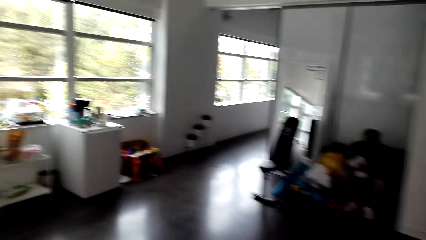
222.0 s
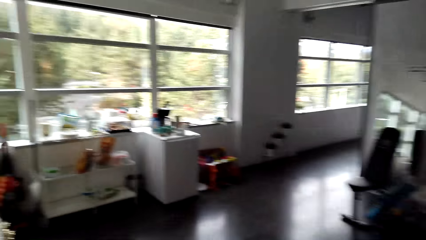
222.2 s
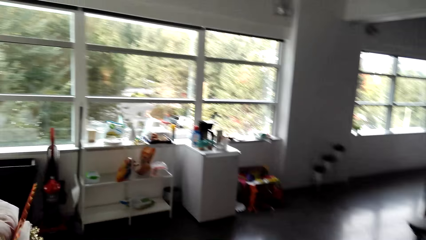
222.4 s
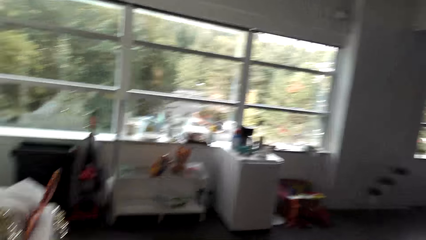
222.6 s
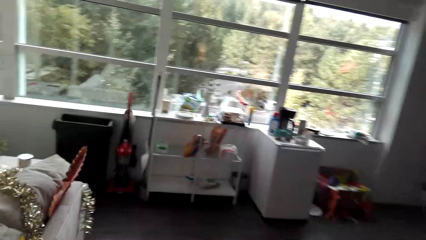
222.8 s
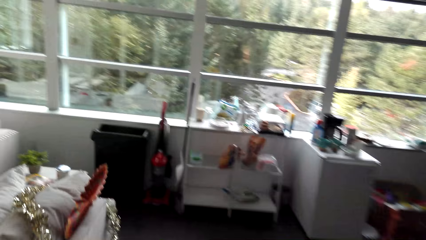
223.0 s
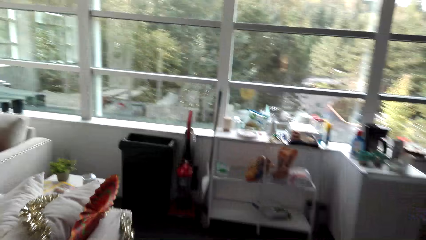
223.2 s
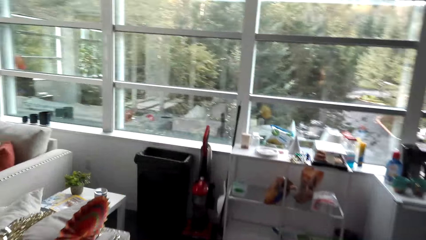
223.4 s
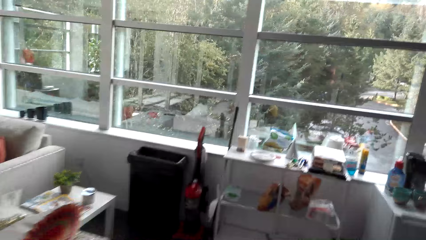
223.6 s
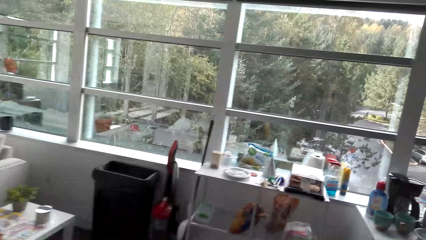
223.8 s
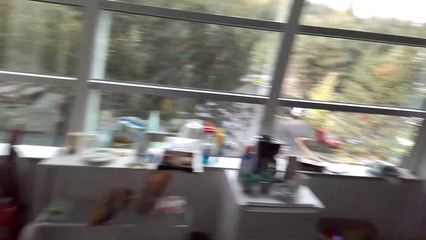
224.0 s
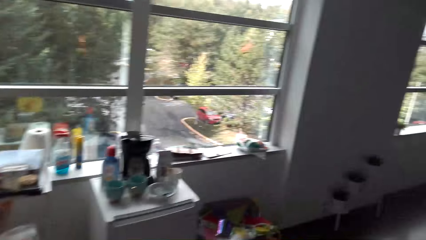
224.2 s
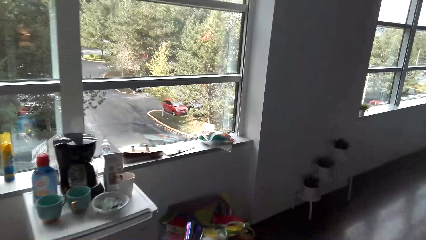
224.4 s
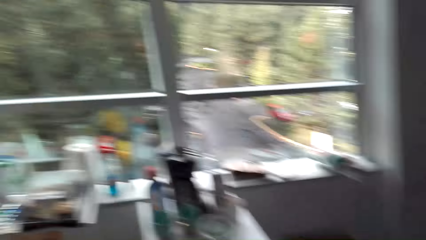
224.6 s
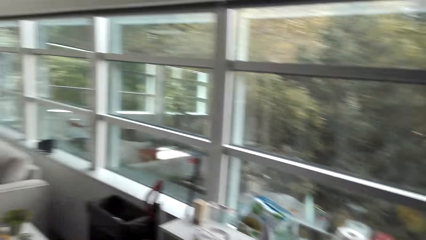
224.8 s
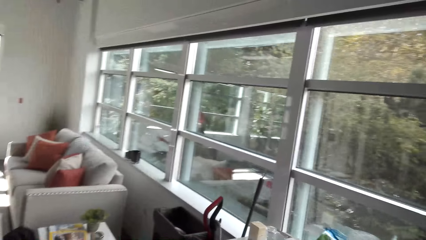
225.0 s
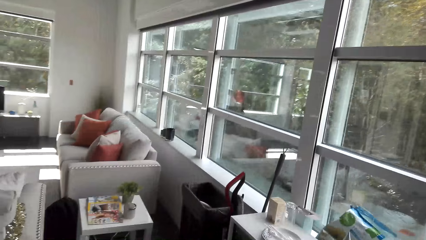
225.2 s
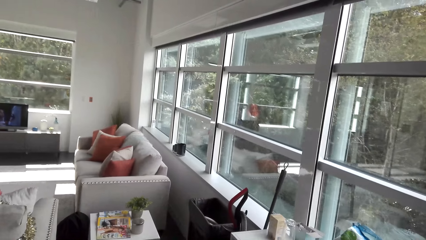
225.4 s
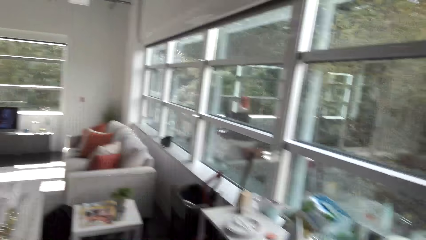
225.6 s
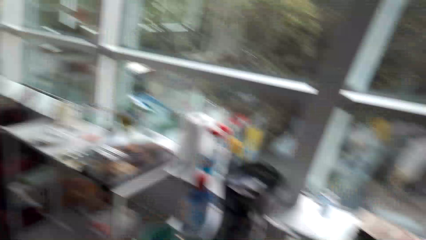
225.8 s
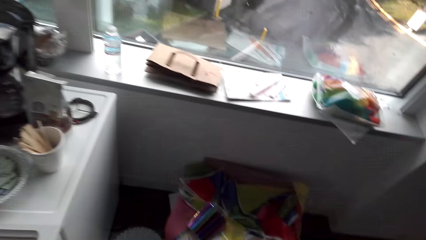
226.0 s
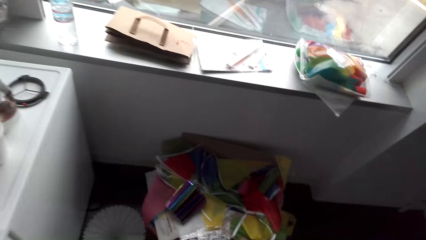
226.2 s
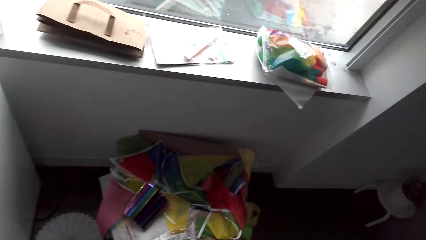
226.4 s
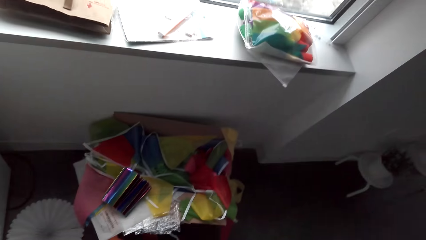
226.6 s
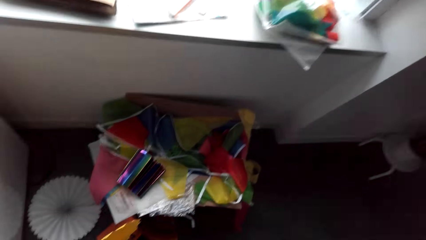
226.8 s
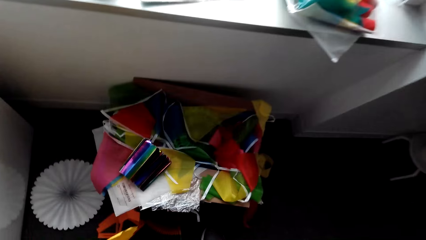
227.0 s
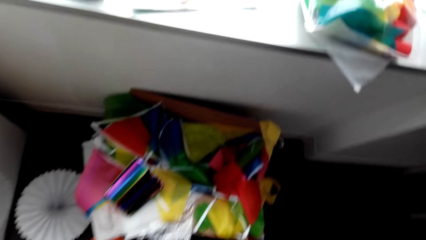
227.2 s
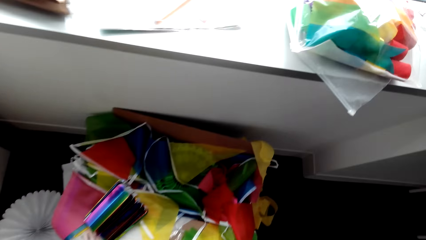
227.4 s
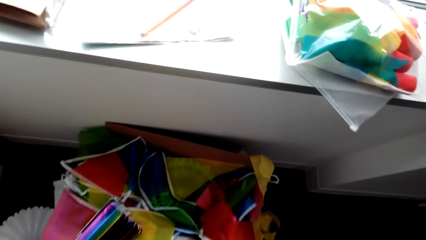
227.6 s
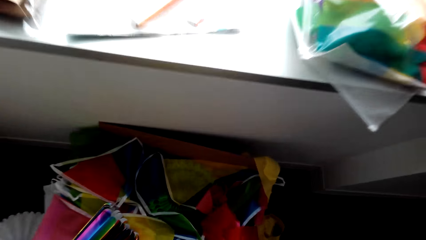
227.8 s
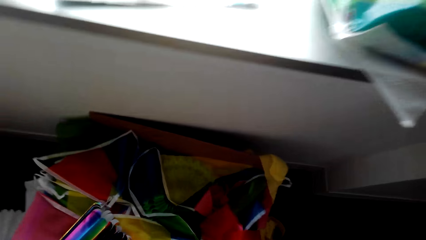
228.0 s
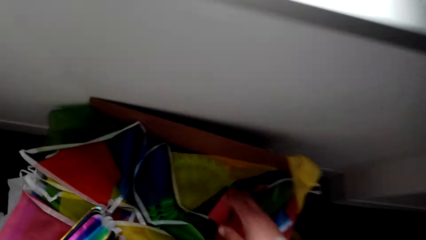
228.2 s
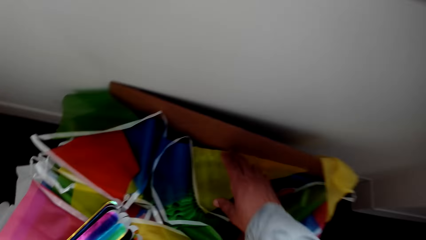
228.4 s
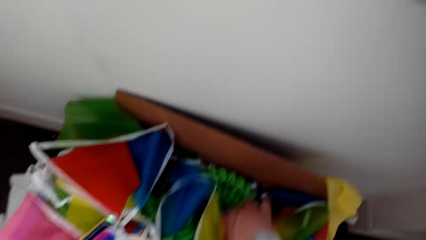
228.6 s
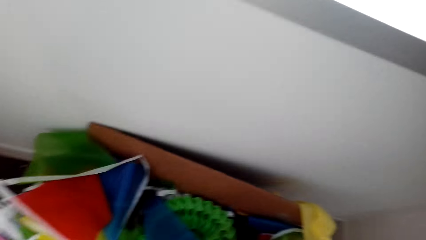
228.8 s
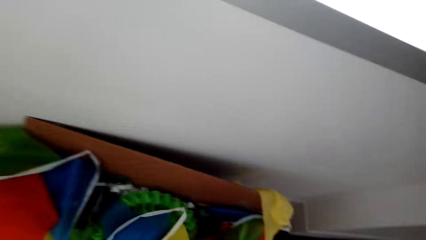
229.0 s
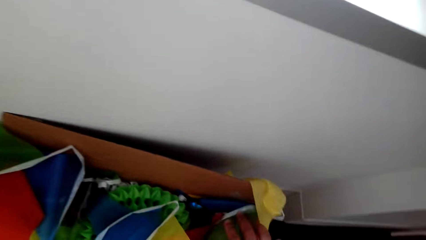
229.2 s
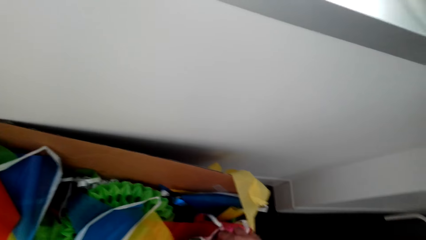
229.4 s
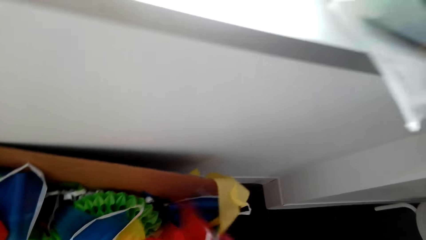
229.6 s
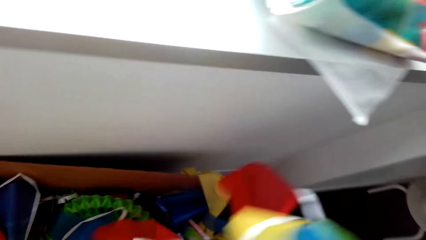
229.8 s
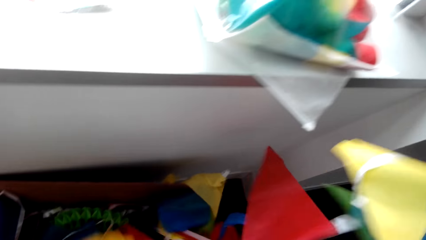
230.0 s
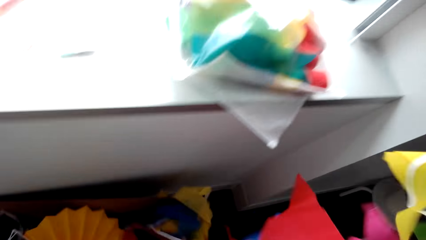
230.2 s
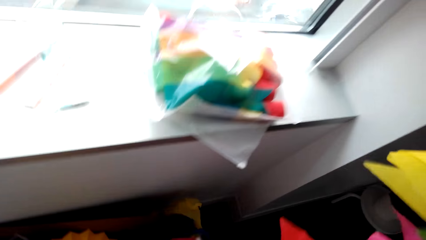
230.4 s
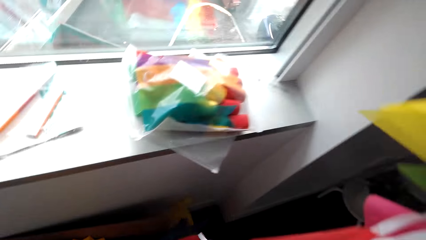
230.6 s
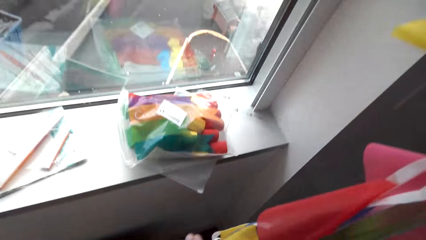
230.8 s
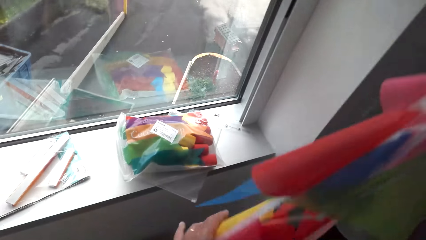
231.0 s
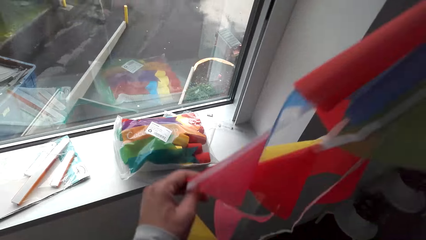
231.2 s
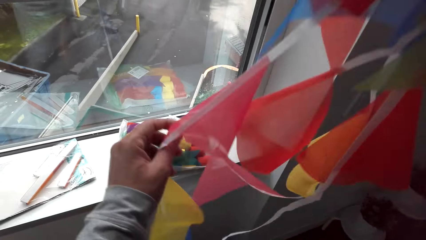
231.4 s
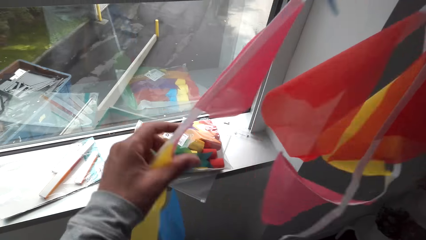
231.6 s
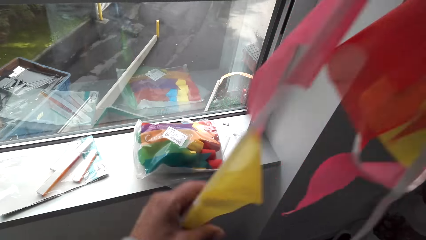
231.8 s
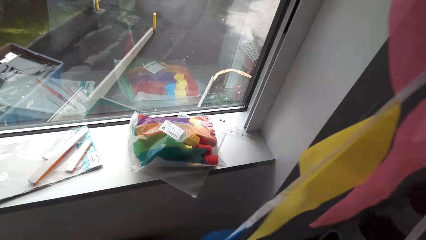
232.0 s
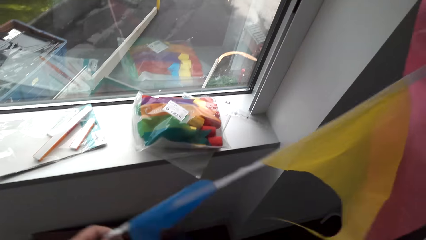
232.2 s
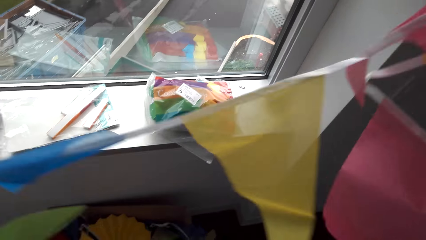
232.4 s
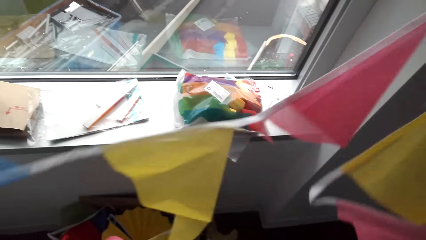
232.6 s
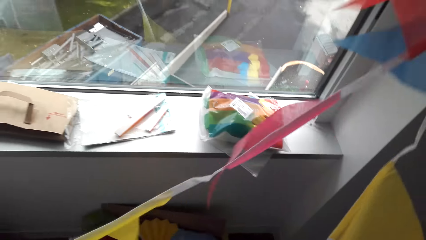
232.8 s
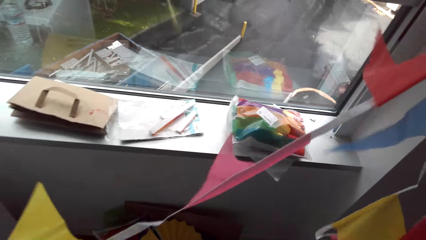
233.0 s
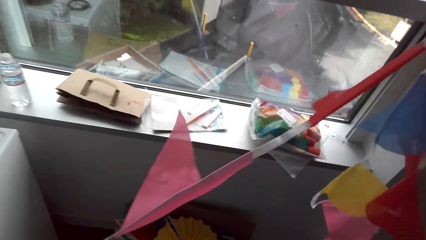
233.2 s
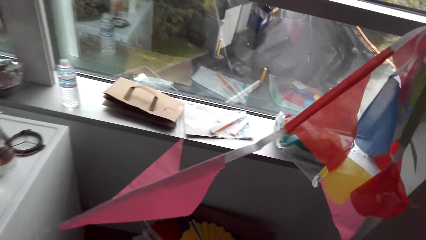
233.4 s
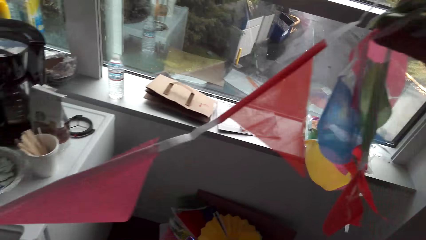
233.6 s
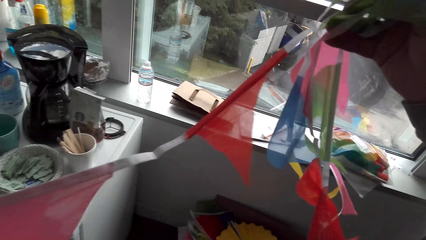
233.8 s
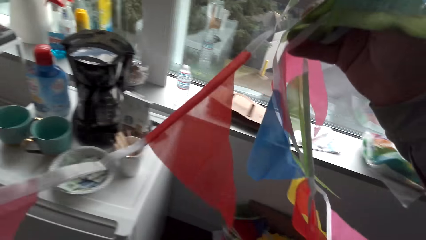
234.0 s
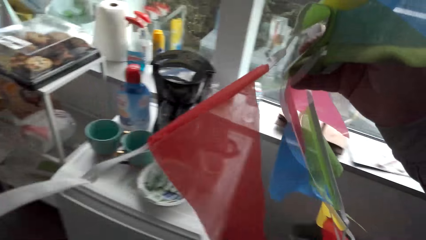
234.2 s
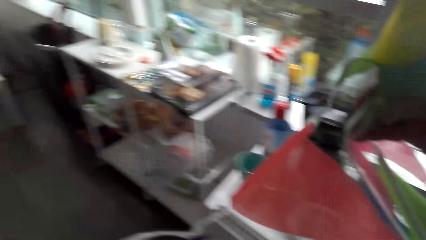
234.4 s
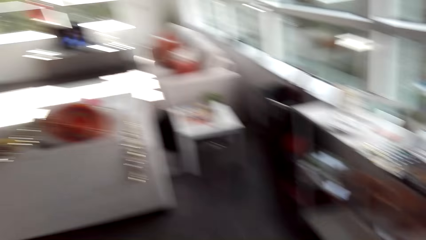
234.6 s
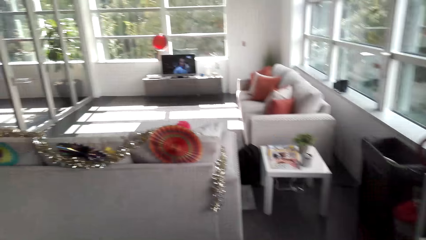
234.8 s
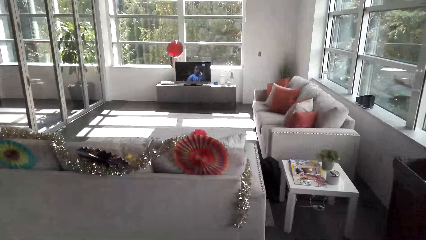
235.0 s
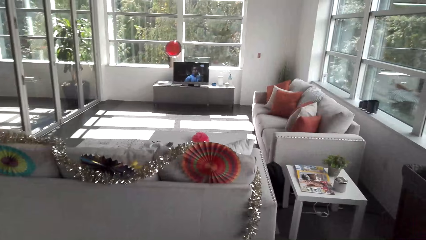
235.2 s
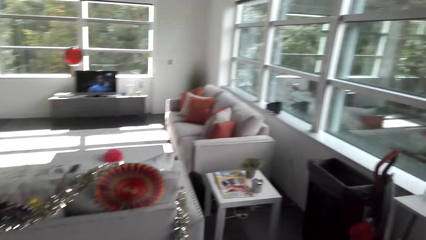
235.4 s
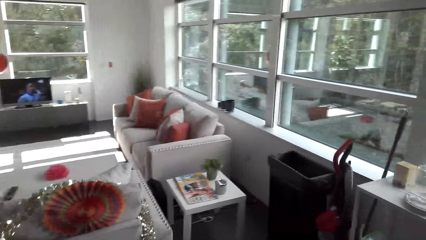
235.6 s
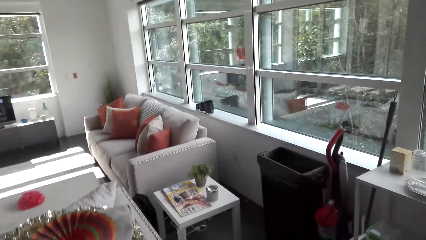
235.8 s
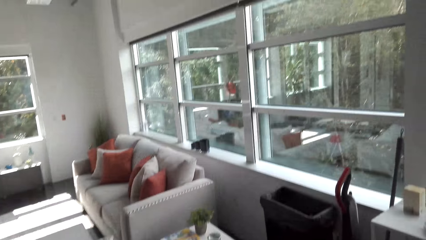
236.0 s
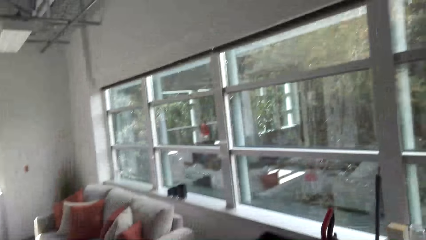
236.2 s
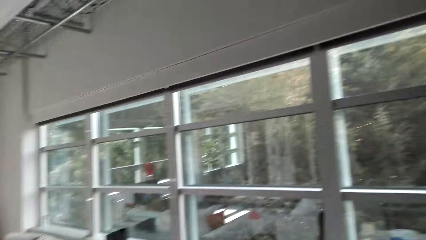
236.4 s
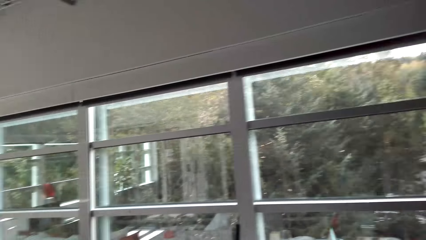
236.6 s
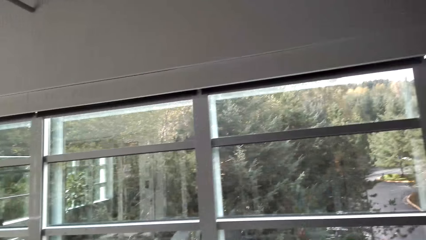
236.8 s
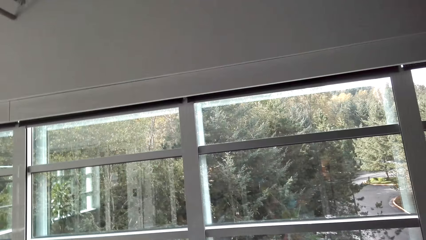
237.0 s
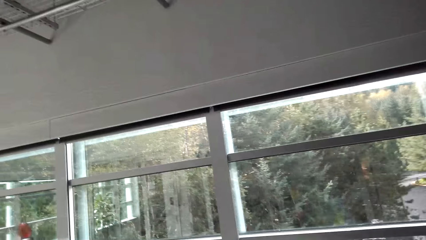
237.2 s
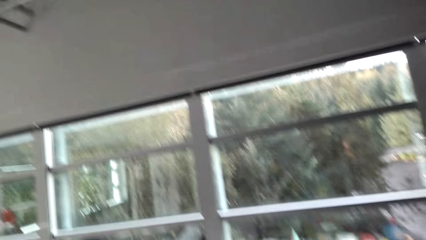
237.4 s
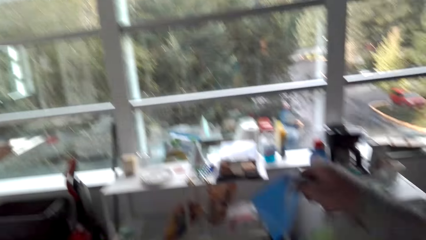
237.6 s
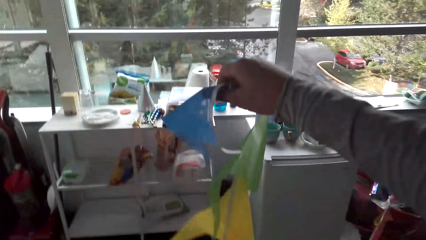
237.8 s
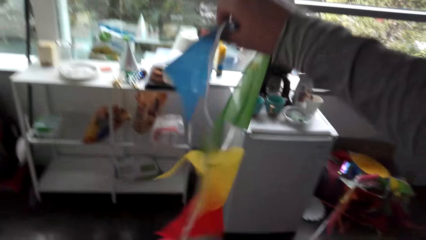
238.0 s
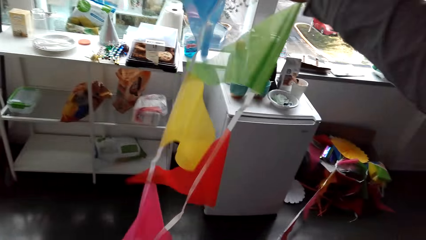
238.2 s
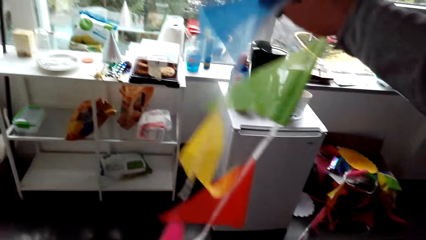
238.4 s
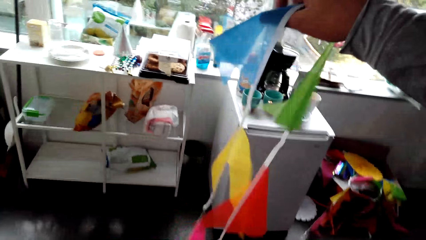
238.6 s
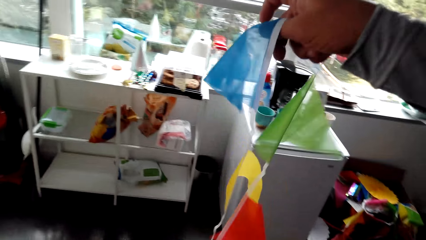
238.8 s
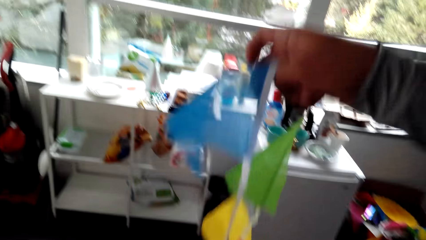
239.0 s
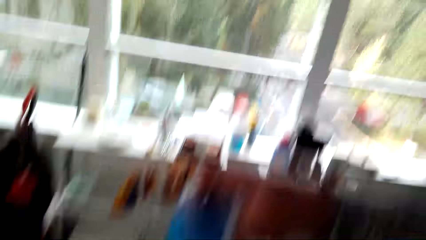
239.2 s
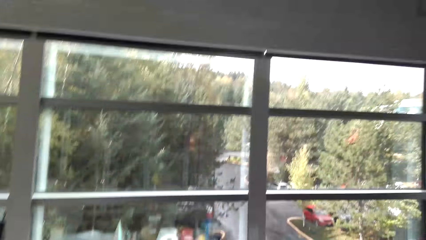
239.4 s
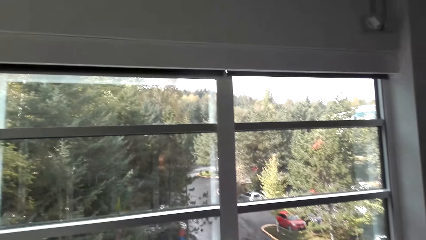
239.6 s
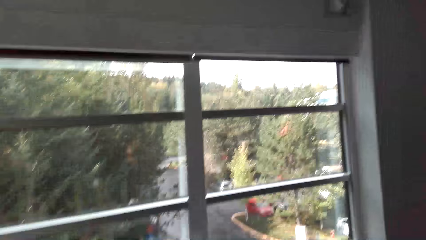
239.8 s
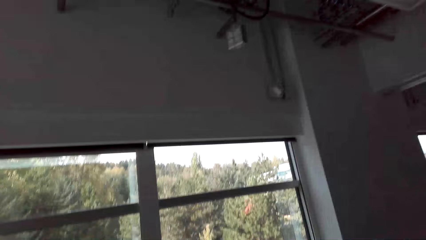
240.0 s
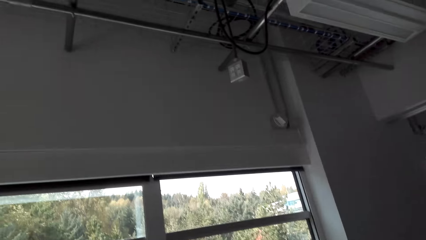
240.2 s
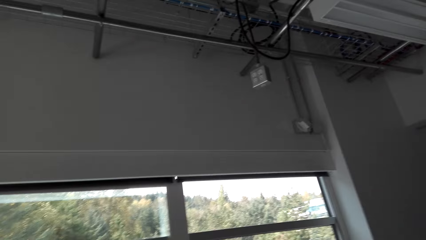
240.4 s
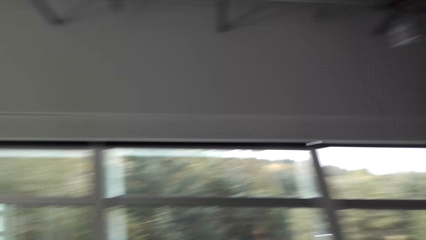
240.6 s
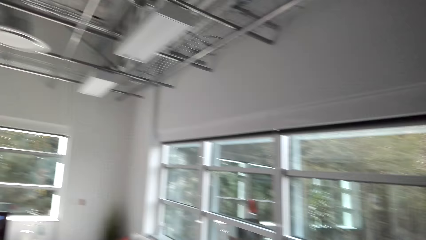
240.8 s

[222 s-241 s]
The camera wearer looks around. They pick up paper decorations from the box.
